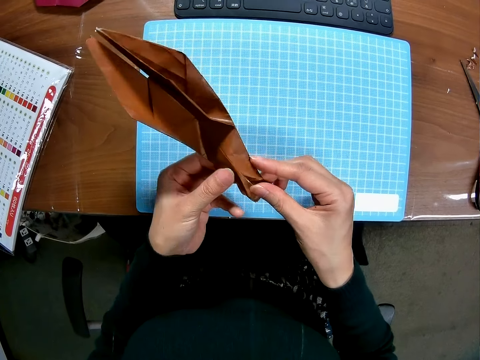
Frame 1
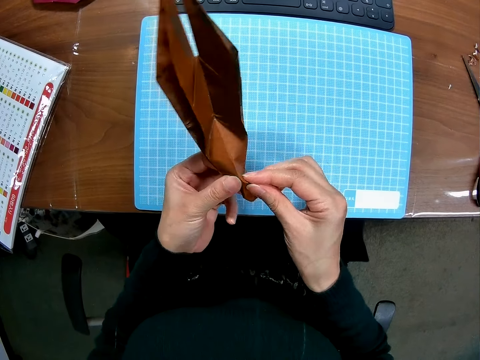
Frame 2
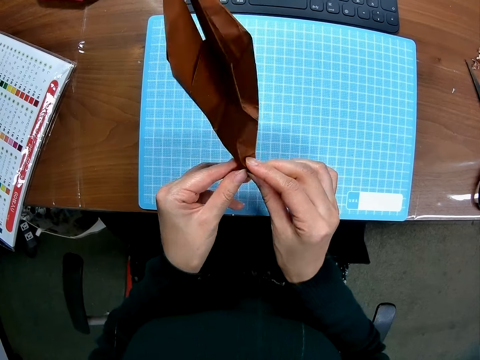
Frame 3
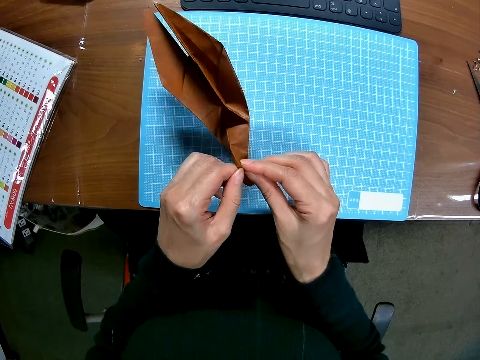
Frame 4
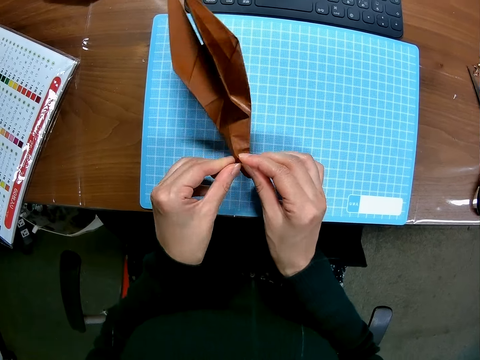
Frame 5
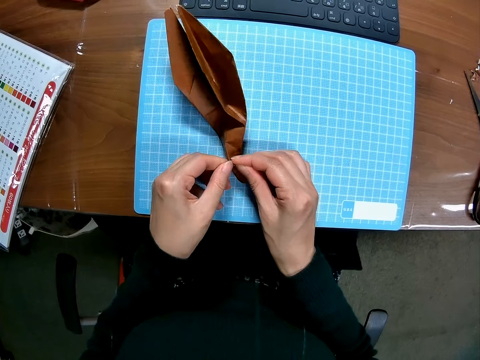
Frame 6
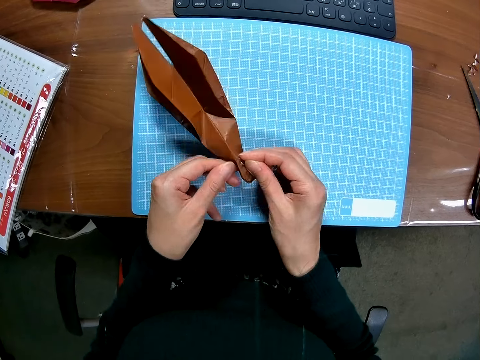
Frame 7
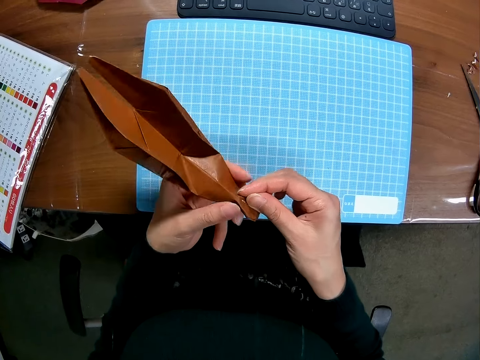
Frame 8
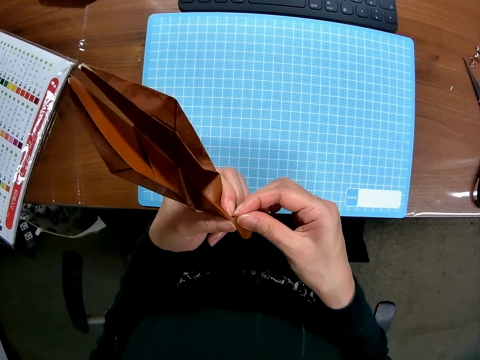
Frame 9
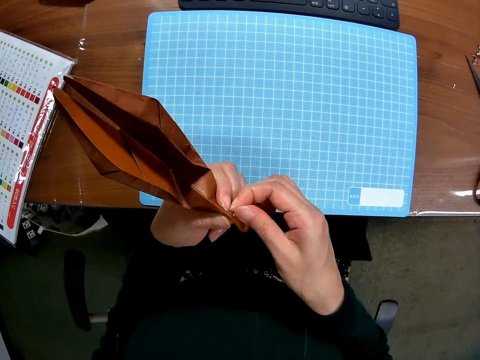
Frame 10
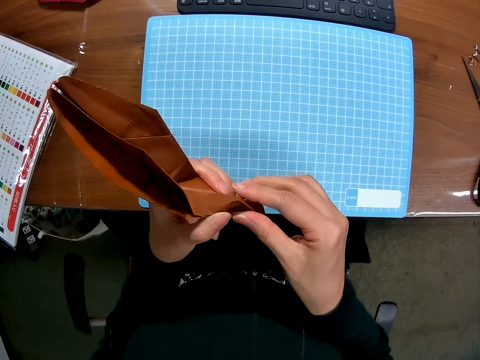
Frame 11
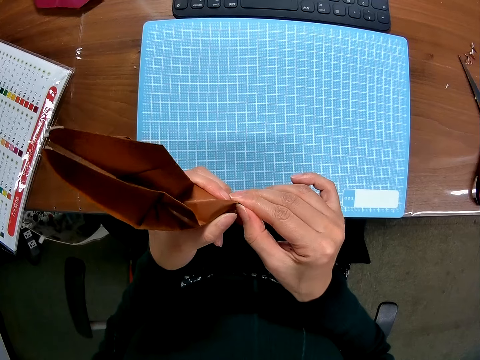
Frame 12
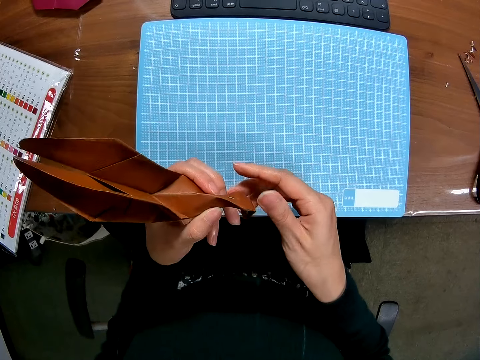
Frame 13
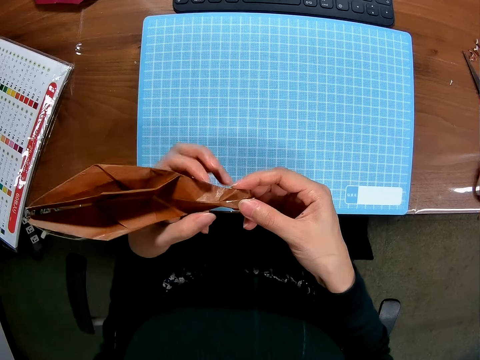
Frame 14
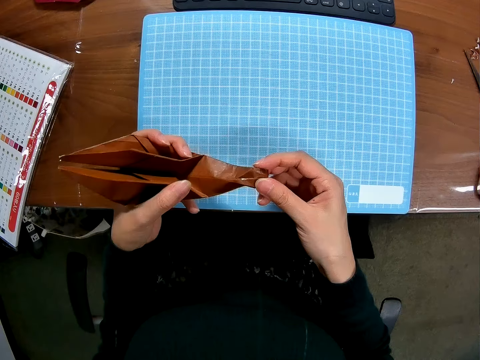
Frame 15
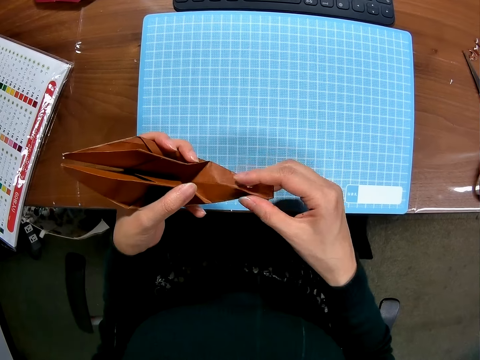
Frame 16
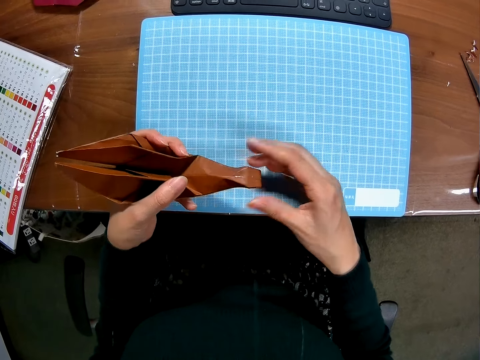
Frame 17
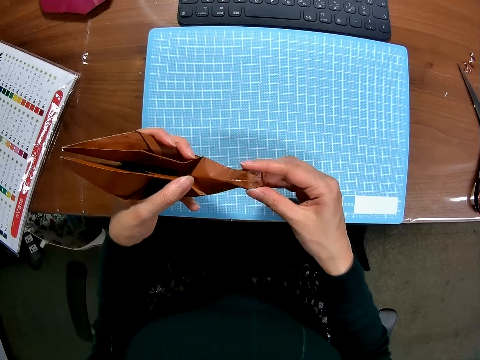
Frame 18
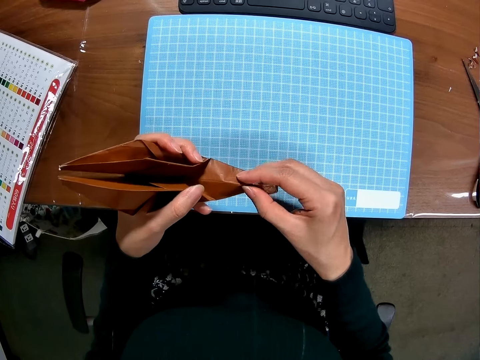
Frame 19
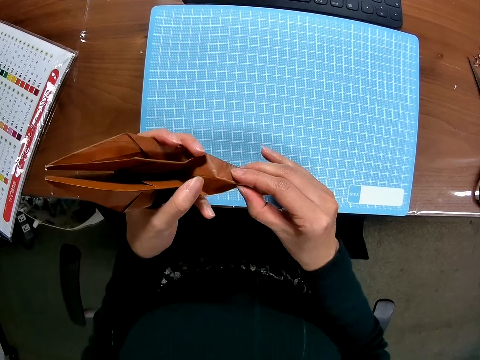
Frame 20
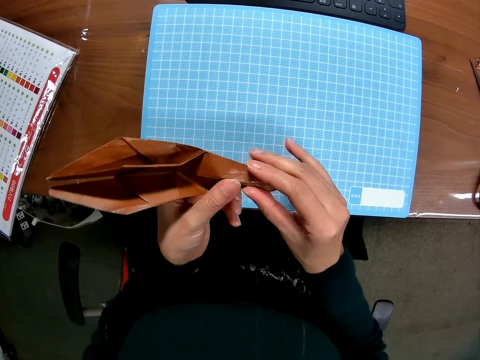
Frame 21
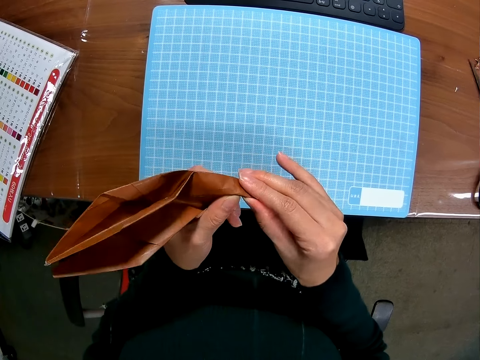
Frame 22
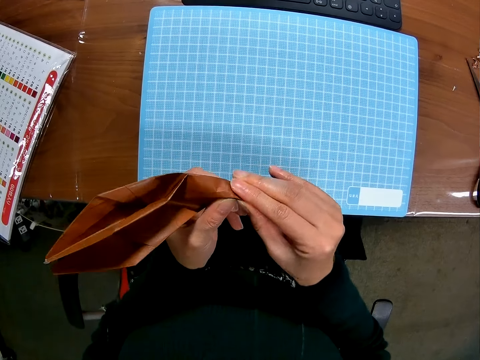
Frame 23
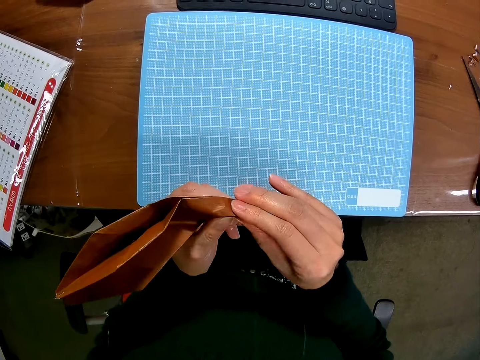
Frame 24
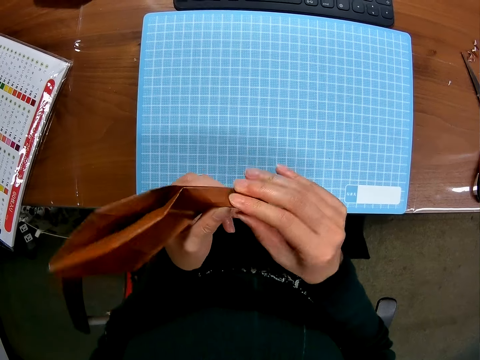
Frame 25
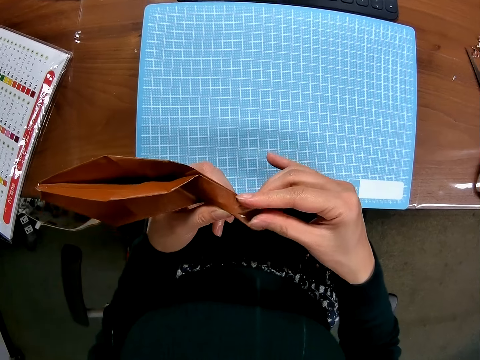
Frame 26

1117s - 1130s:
The camera wearer folds a craft paper with a hand. They adjust the craft paper on hands. They fold the craft paper with a hand.

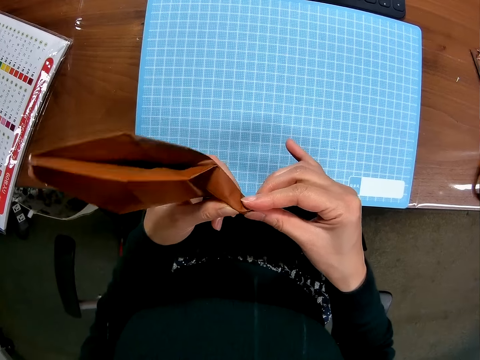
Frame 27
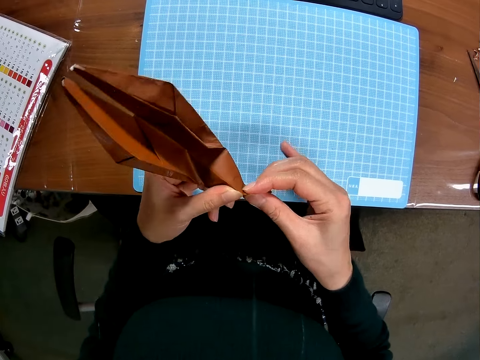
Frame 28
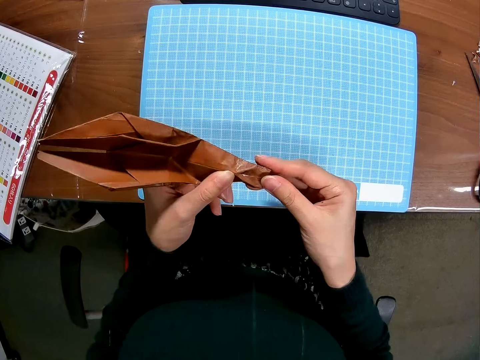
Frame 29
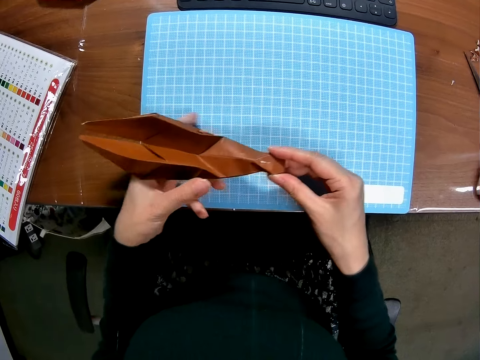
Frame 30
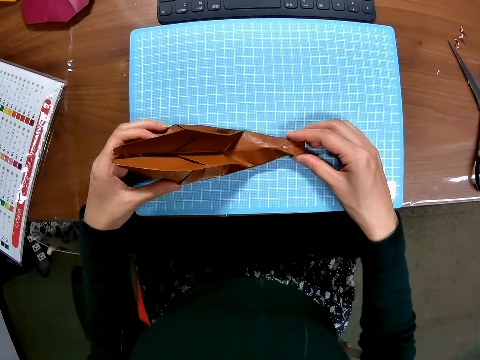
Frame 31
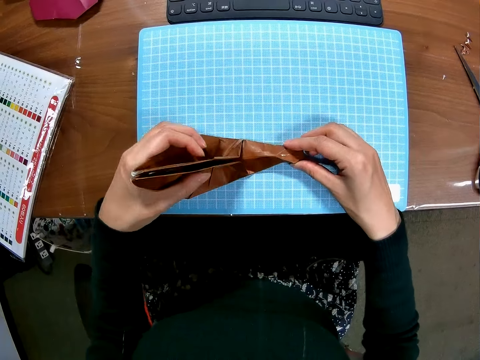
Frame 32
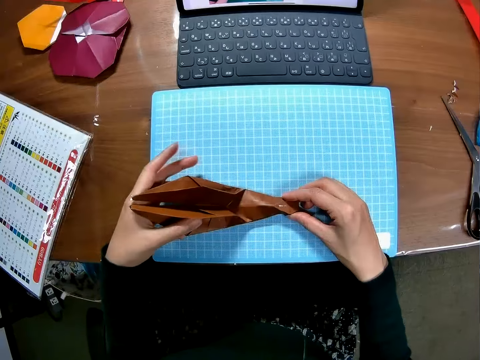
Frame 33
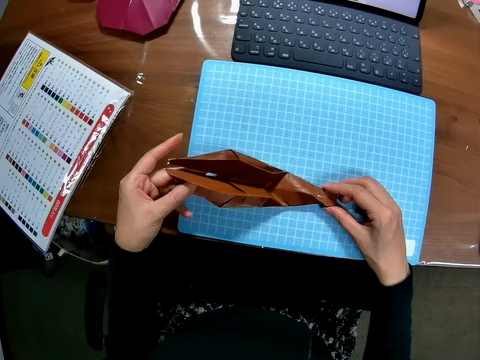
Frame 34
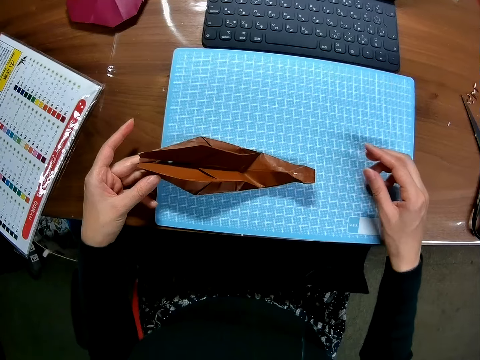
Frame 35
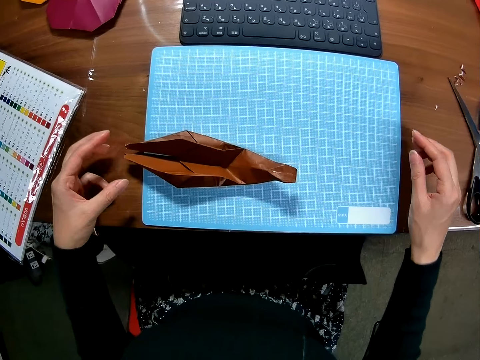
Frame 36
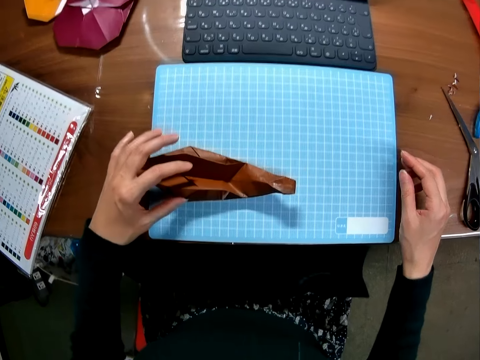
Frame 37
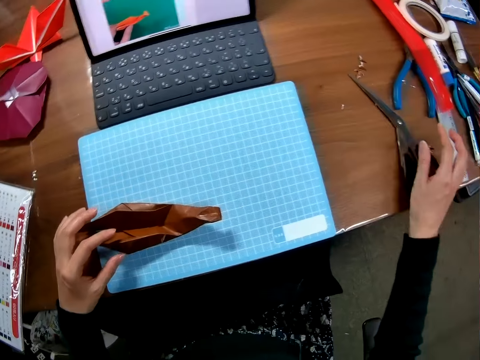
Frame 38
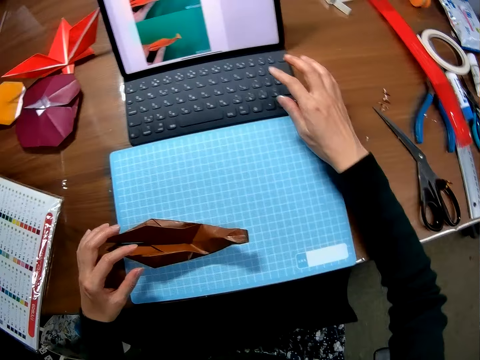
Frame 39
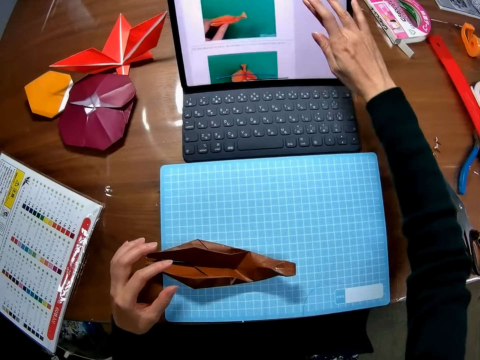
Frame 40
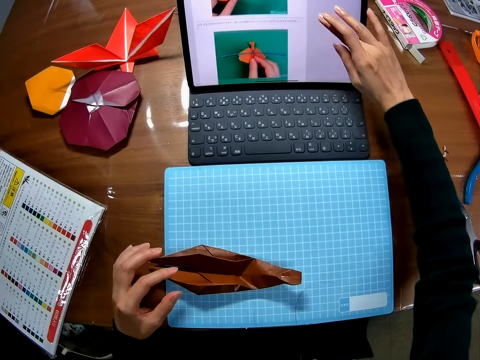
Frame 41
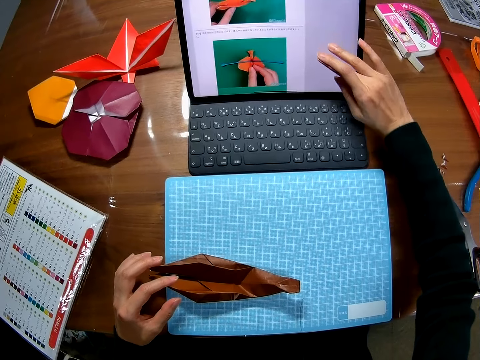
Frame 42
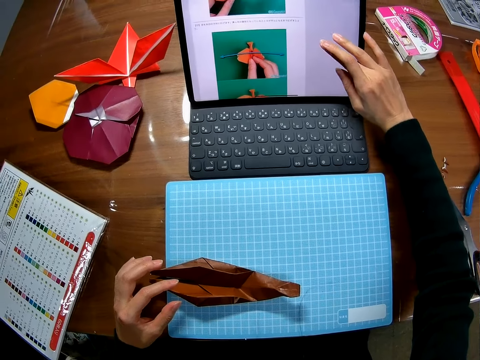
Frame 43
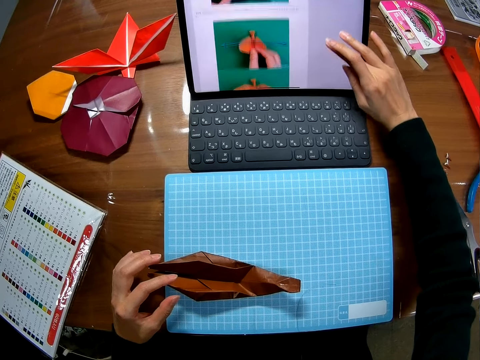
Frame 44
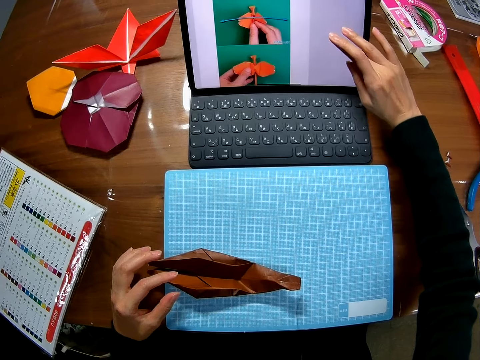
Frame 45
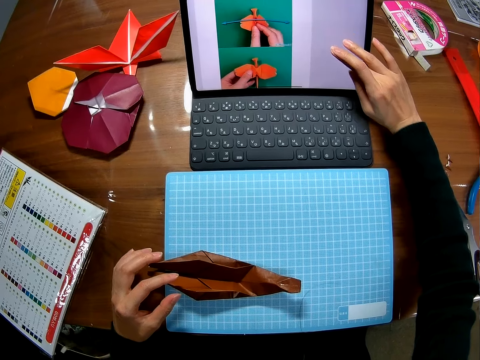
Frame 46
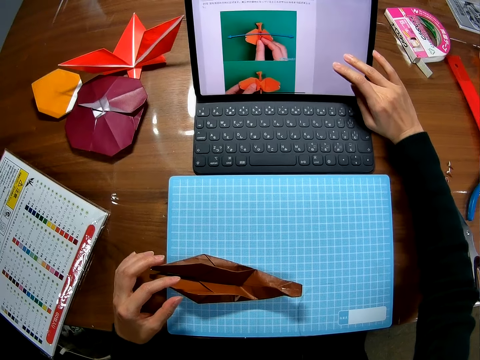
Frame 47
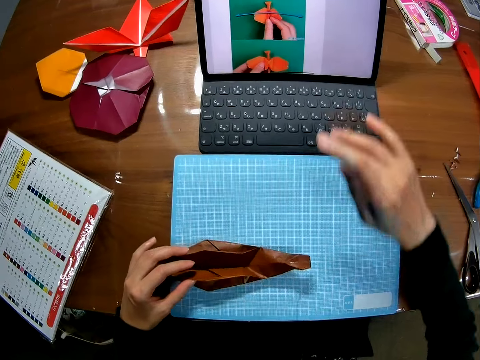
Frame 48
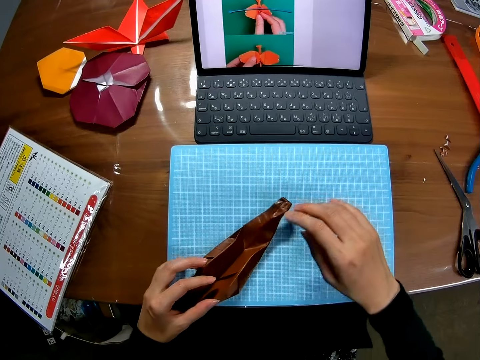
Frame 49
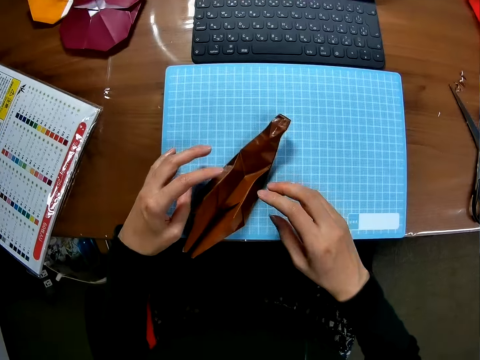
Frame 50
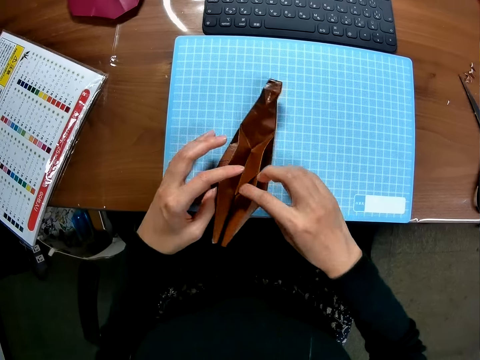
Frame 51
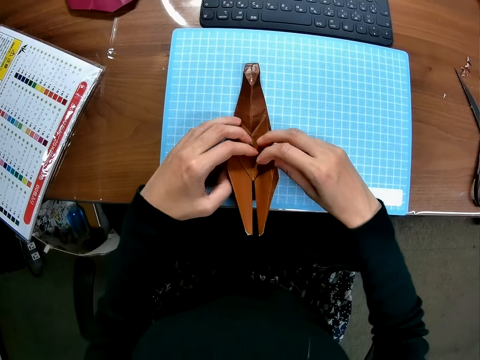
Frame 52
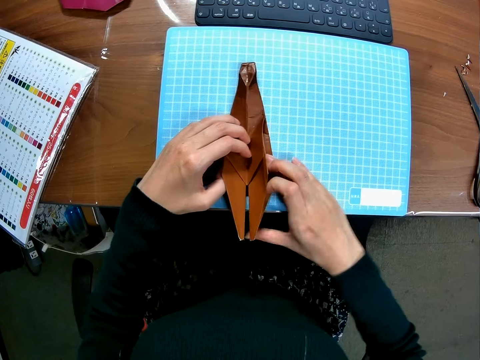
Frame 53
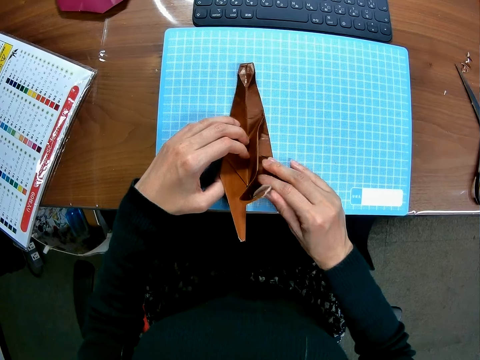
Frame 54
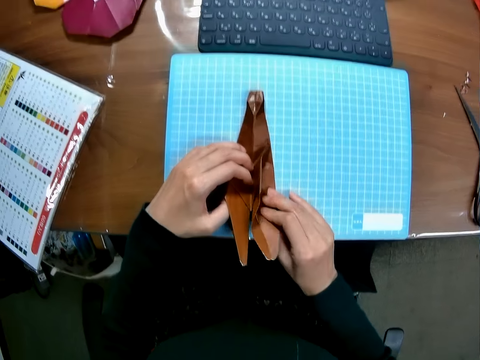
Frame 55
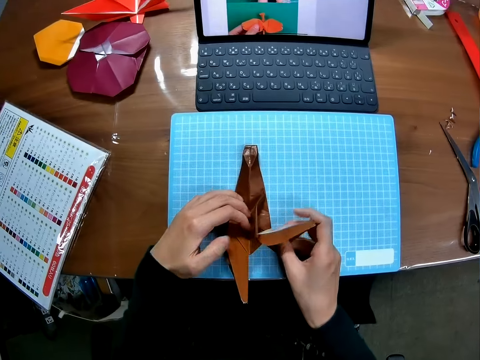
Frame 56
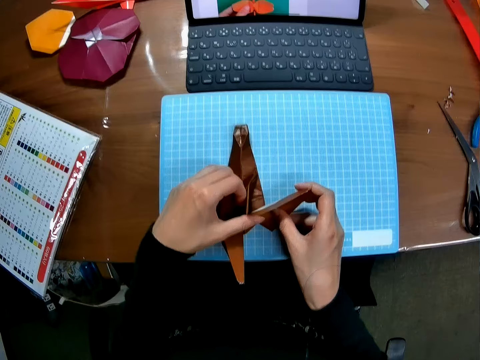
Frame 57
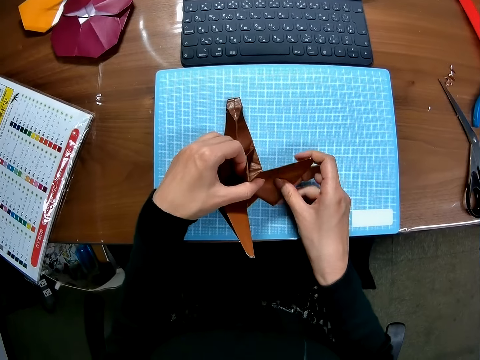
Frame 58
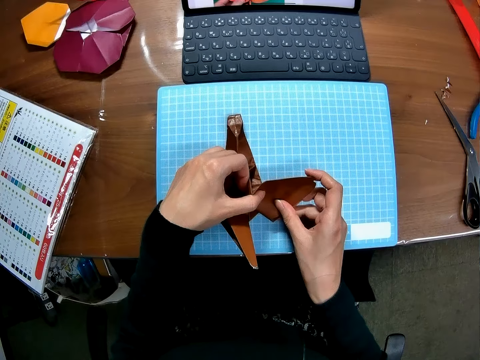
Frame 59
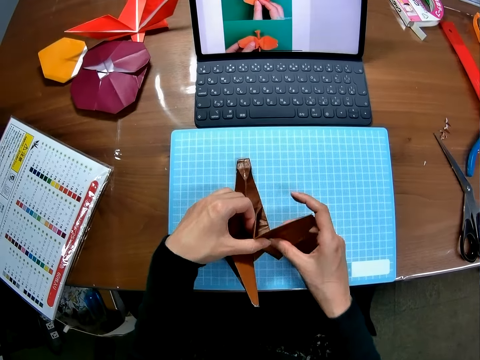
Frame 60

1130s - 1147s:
The camera wearer puts a craft paper on a cutting mat. He folds the craft paper with a hand. He moves his hands away from the craft paper. He holds the craft paper on the cutting mat. He goes through a laptop on the table with a hand. He adjusts the paper craft with his hands. He folds the craft paper on the cutting mat.
